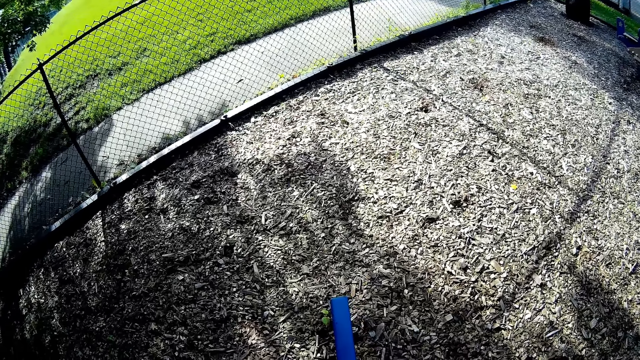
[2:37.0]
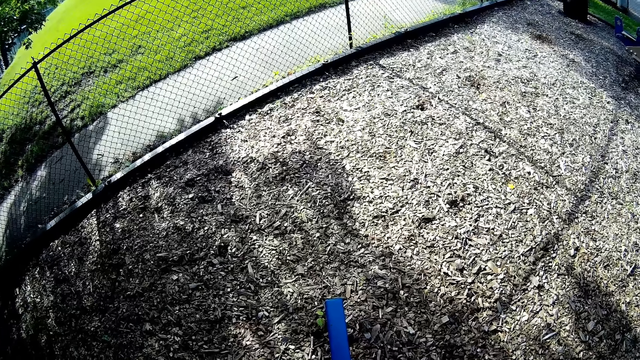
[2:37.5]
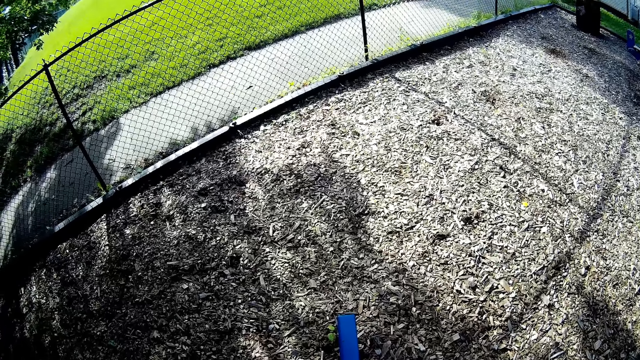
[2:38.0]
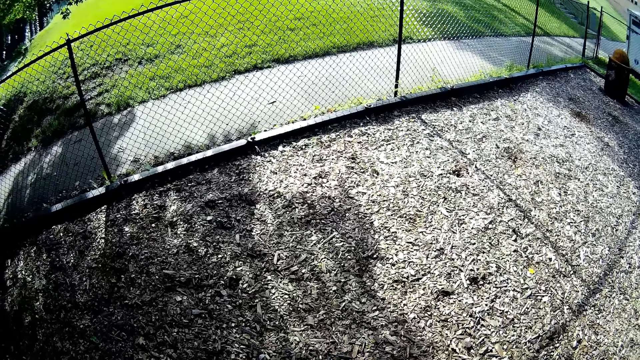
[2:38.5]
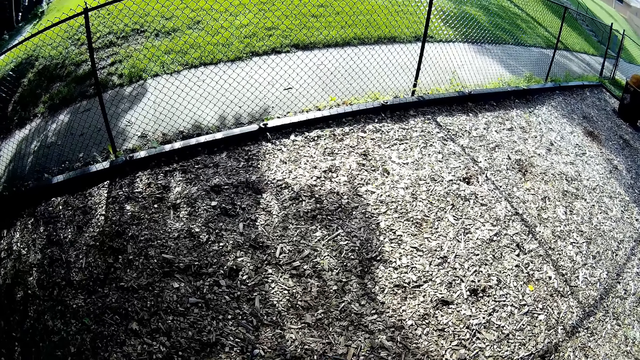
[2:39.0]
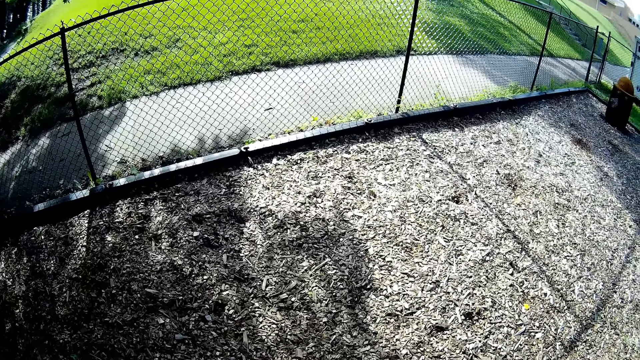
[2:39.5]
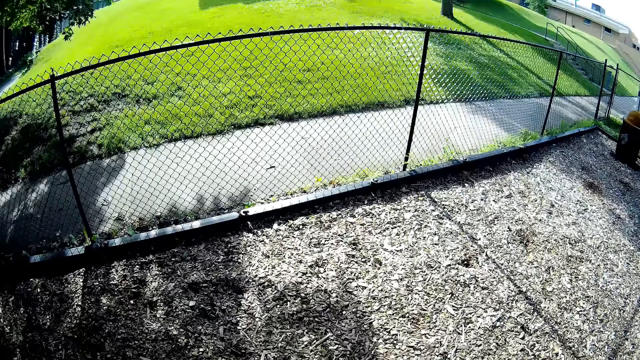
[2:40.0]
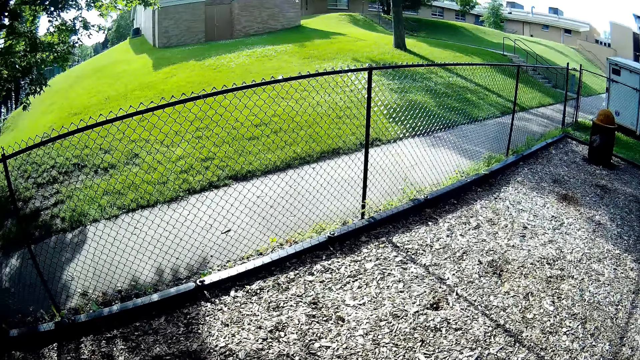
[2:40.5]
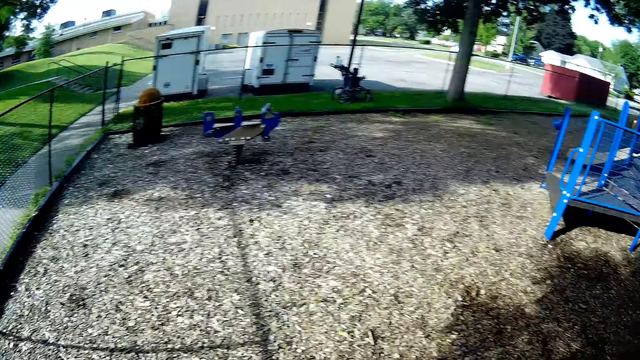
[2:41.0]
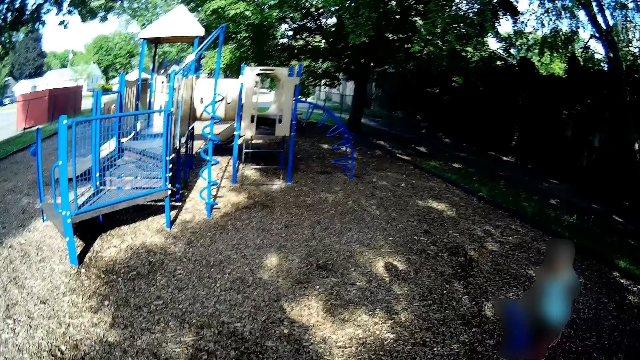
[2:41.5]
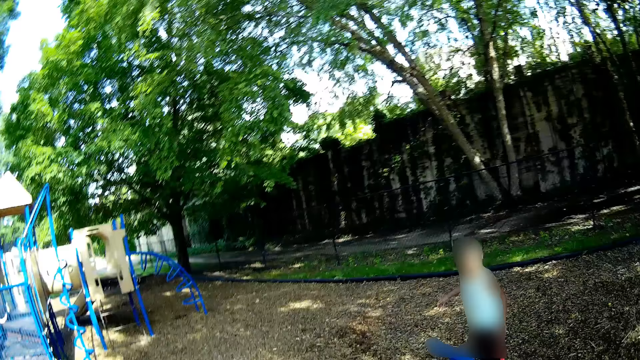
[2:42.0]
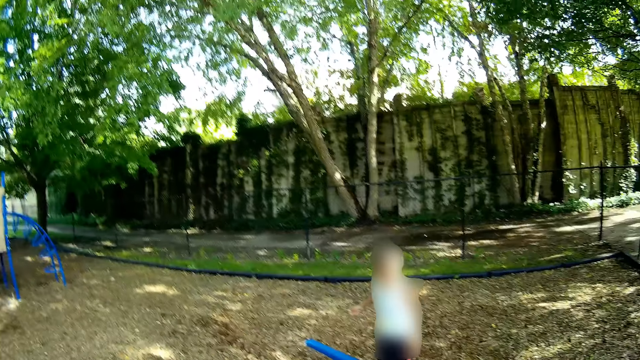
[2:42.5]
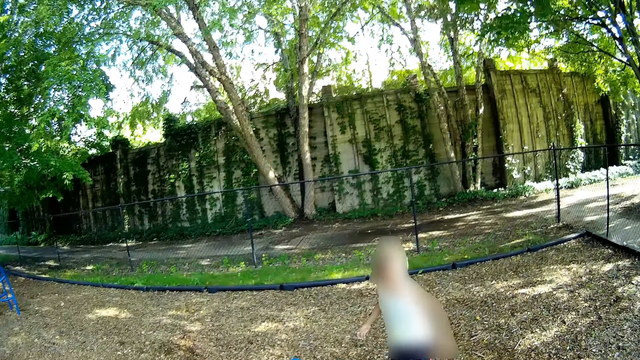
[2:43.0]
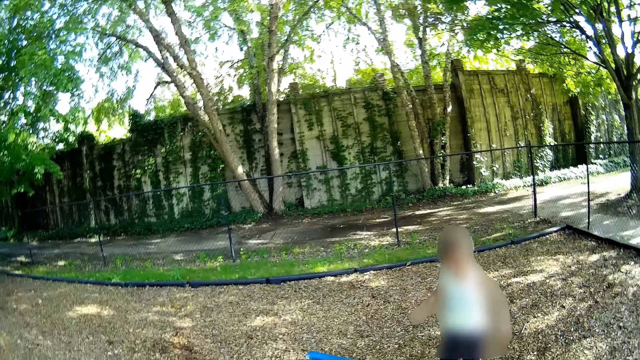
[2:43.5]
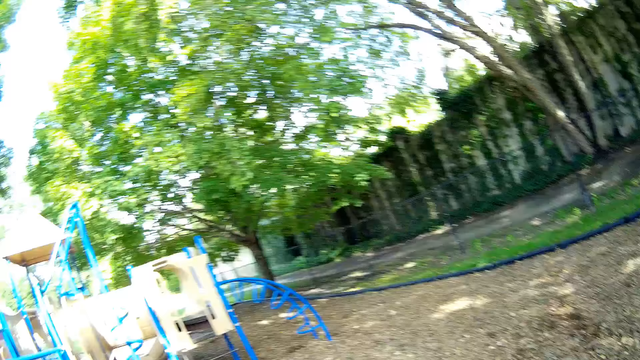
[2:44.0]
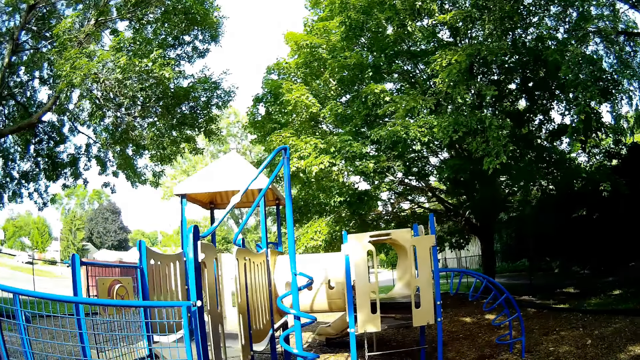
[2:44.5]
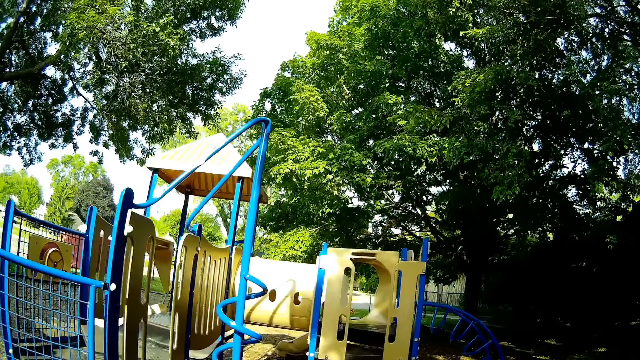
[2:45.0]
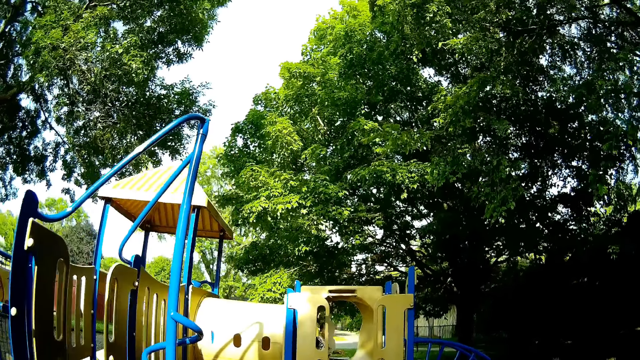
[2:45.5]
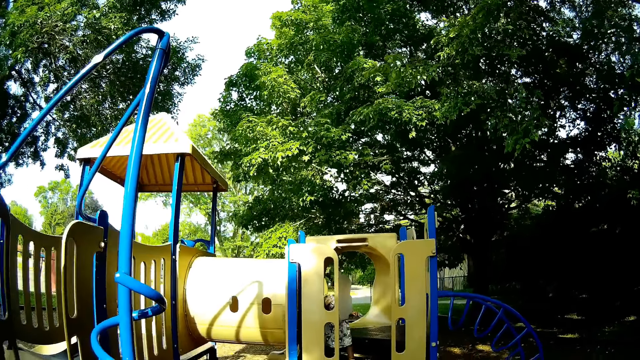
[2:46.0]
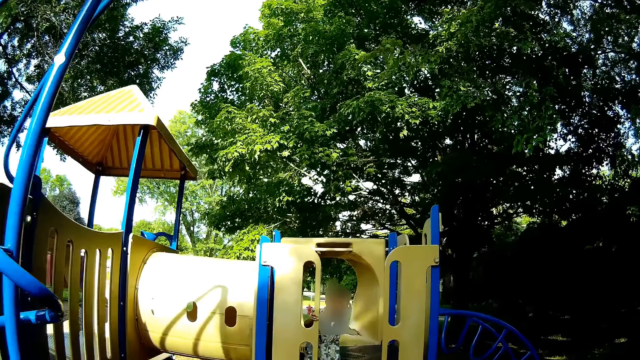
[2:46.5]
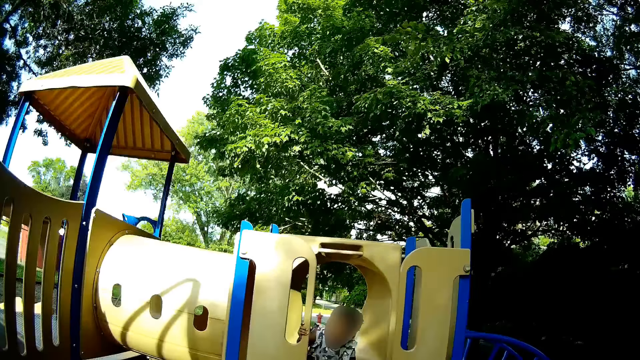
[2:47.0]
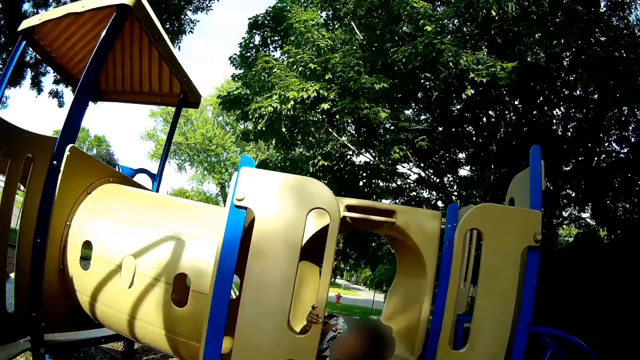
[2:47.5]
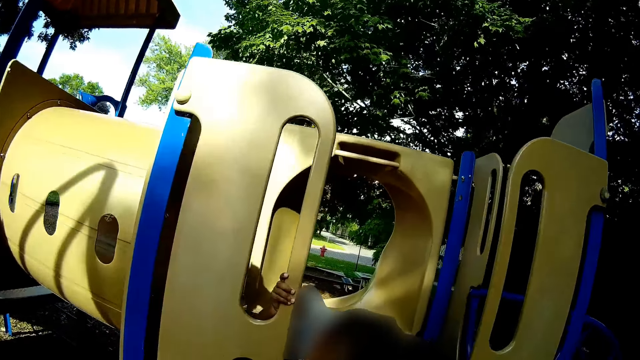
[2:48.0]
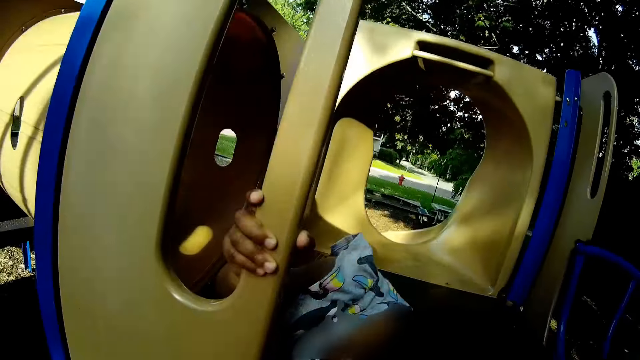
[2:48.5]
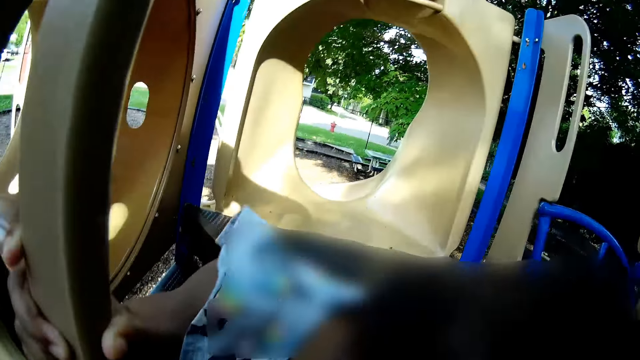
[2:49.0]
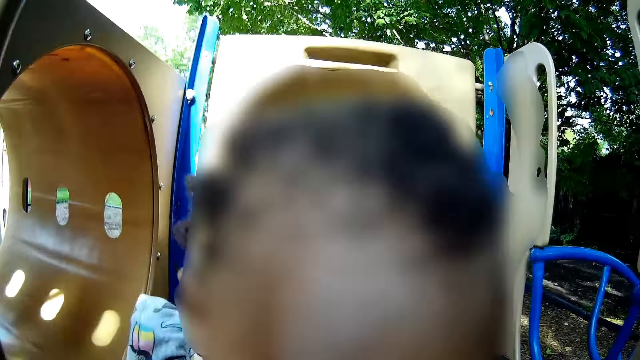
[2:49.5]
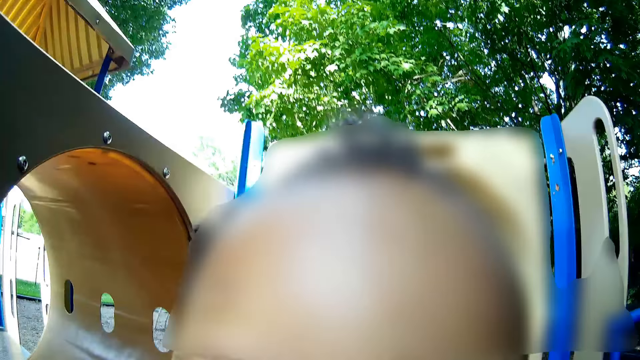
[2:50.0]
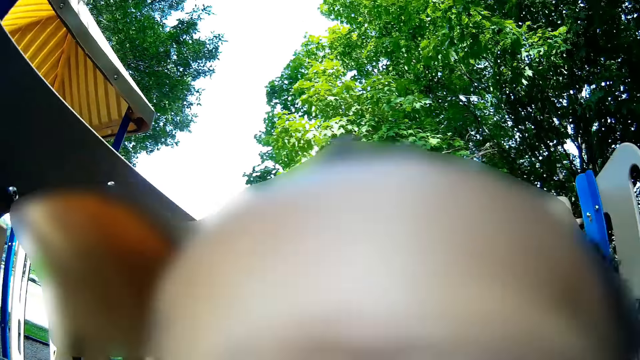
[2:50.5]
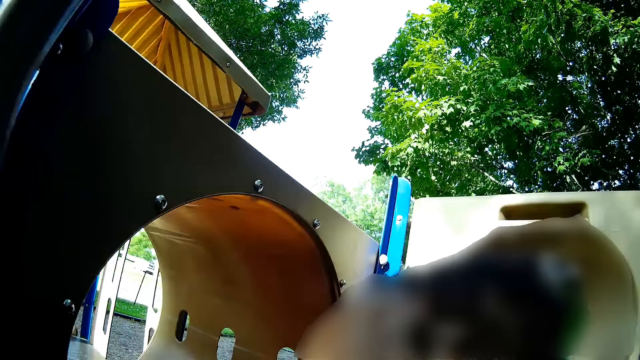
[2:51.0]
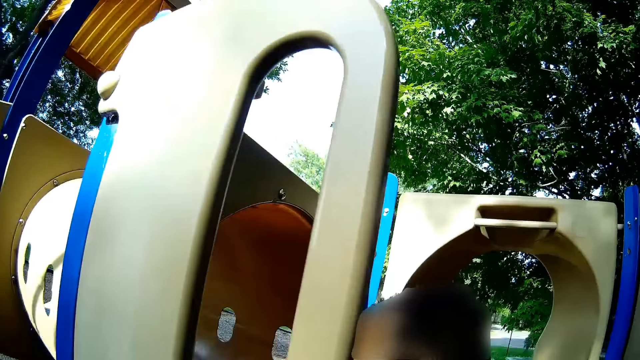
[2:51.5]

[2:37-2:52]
The camera wearer speaks. They look around. They speak and walk. They look at a baby. They speak to the baby. They walk. They look at another baby. They speak to the other baby.

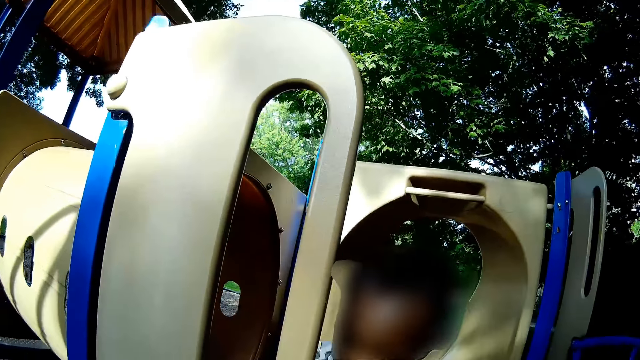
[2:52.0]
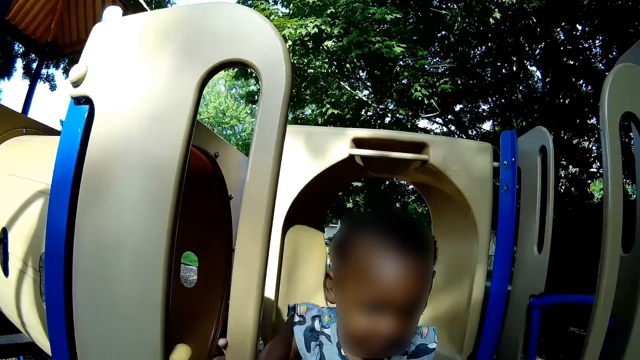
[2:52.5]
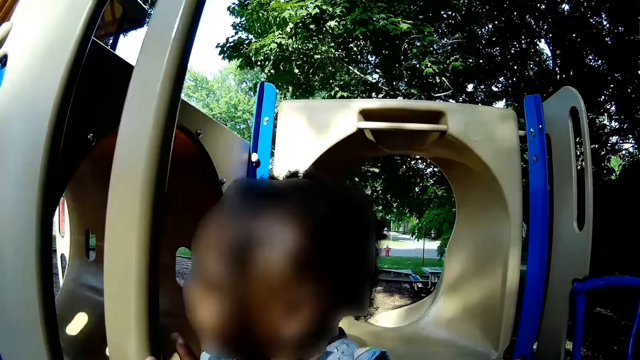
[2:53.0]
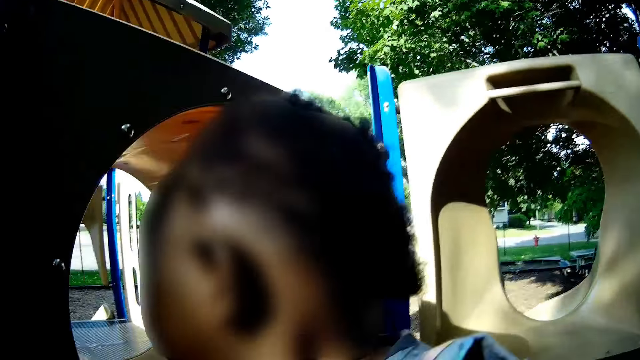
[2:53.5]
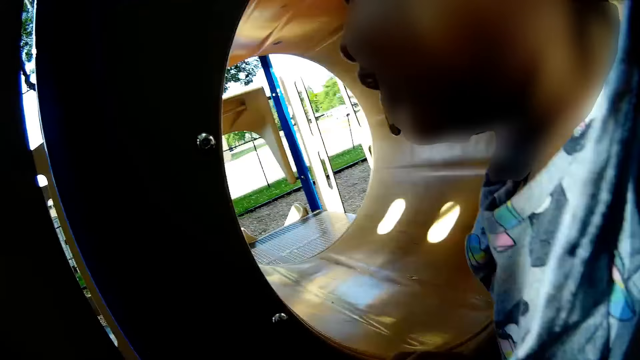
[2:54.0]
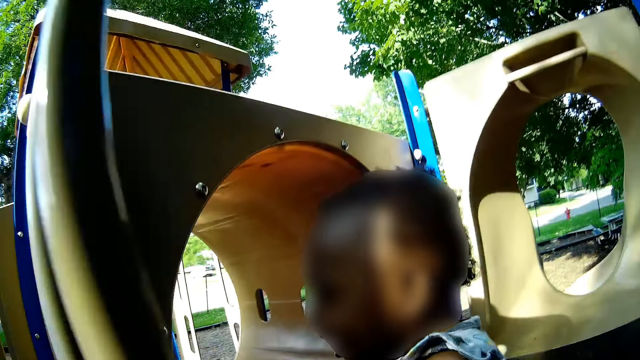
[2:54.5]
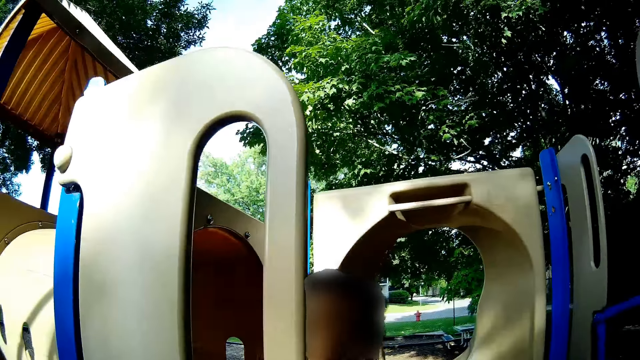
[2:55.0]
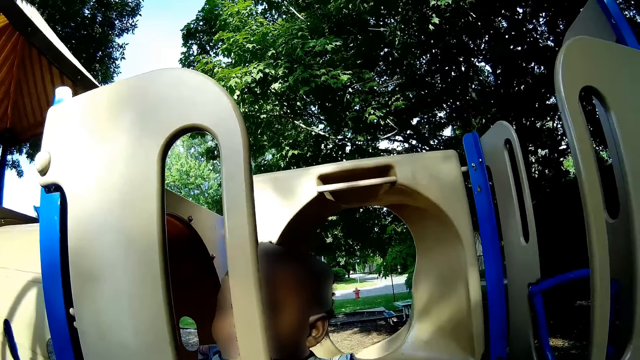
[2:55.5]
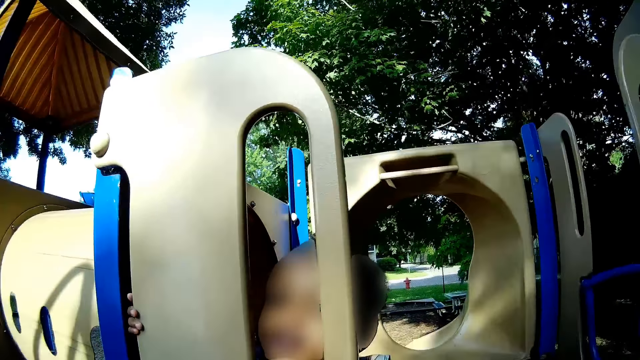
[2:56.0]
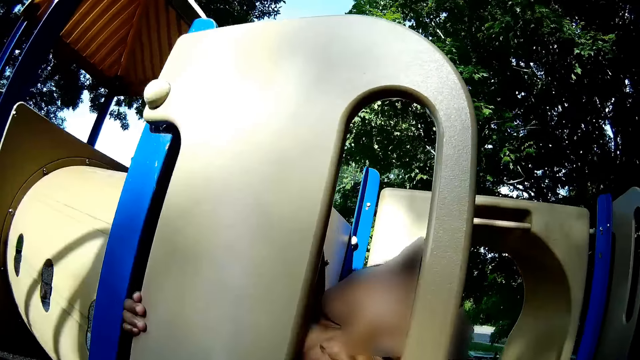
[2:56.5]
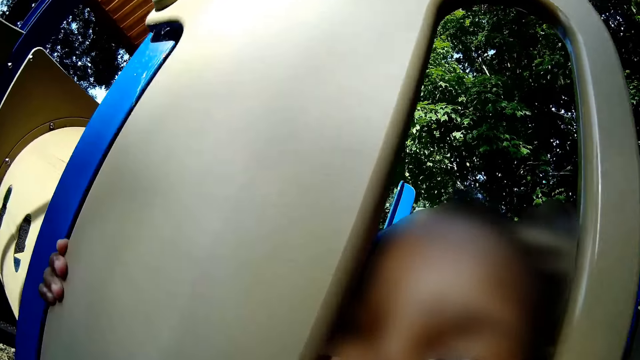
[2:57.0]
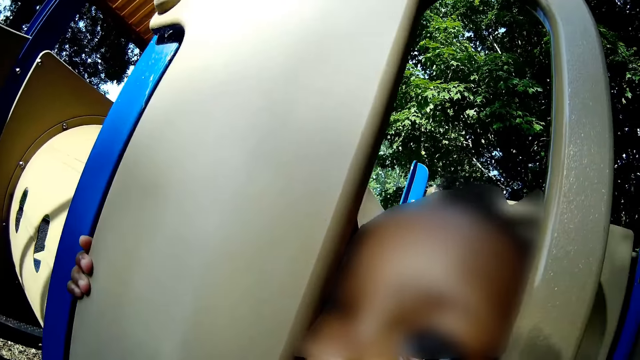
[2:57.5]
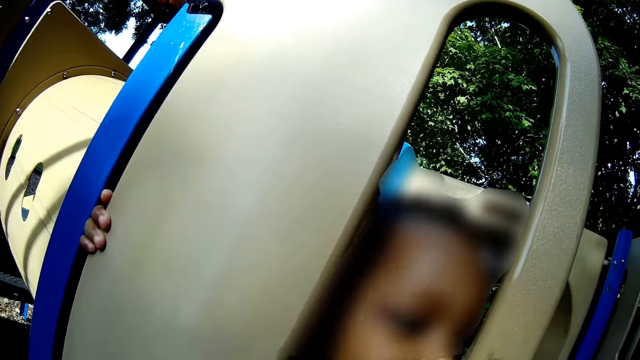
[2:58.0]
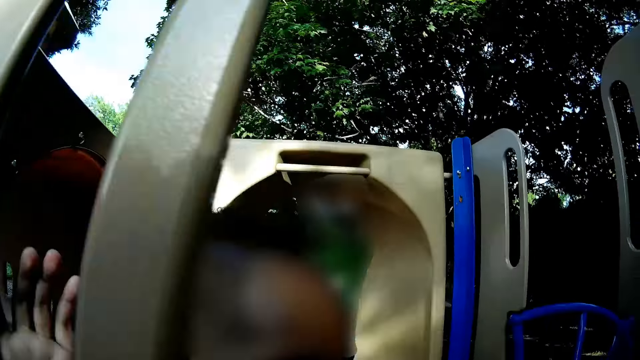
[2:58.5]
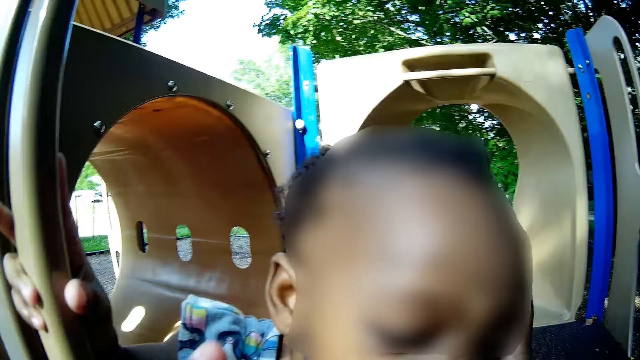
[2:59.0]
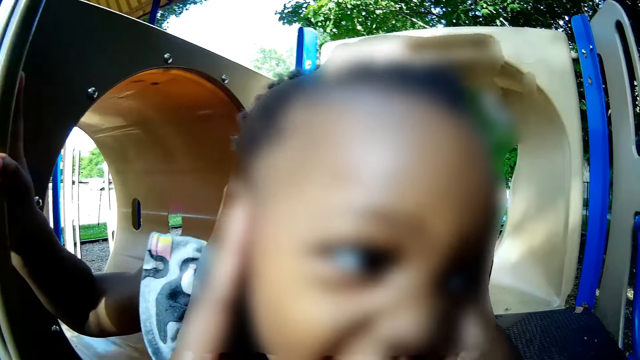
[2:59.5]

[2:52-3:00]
The baby shouts. The camera wearer grabs the sides of the baby's head with both hands.
